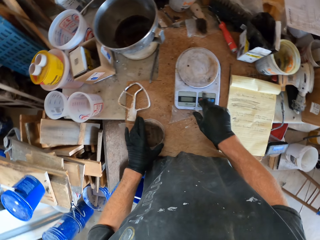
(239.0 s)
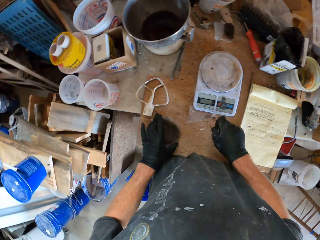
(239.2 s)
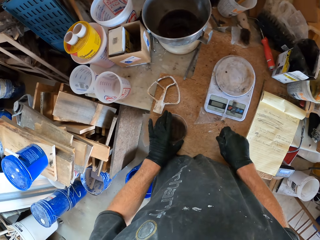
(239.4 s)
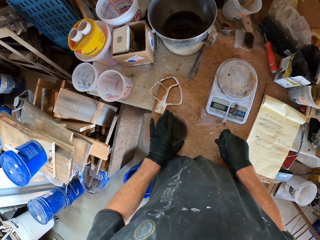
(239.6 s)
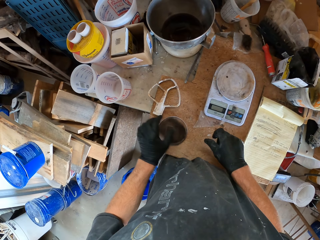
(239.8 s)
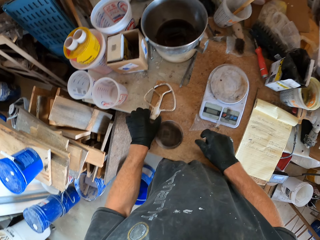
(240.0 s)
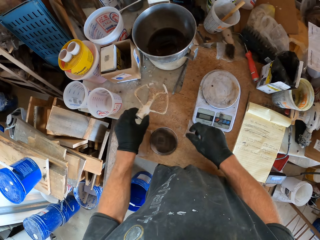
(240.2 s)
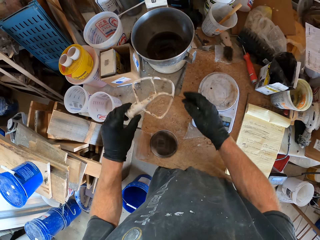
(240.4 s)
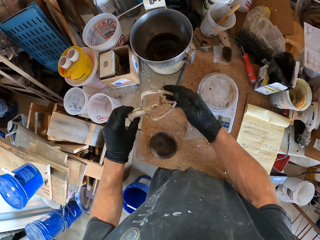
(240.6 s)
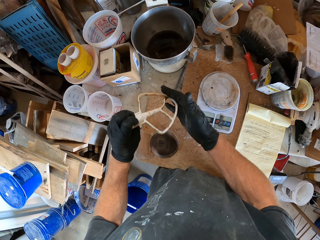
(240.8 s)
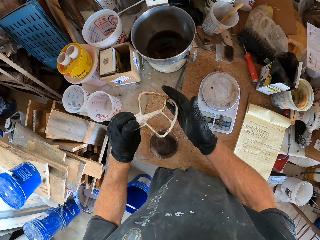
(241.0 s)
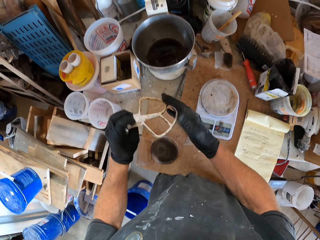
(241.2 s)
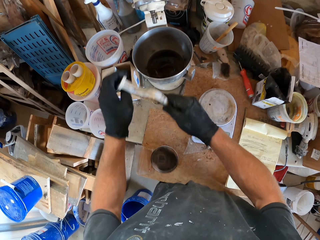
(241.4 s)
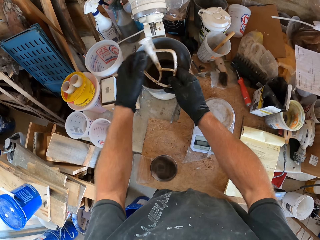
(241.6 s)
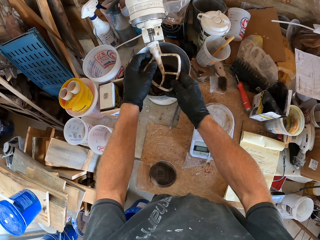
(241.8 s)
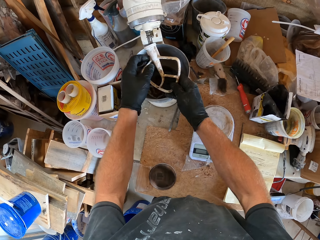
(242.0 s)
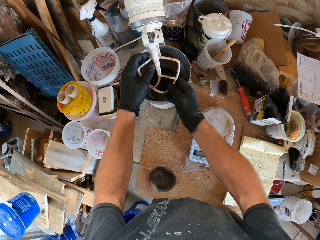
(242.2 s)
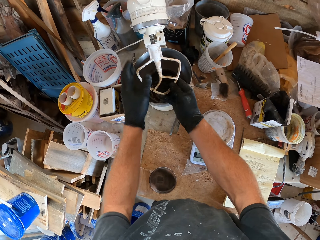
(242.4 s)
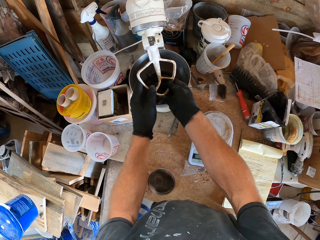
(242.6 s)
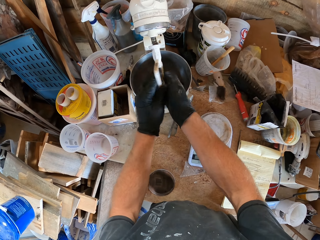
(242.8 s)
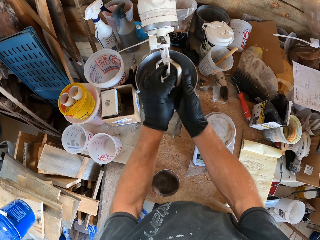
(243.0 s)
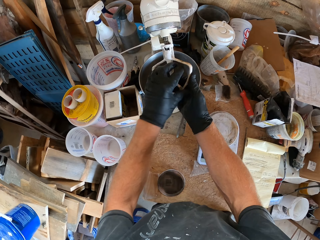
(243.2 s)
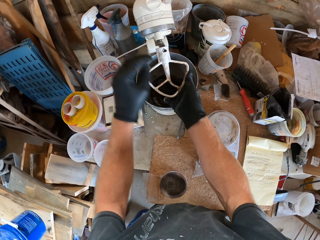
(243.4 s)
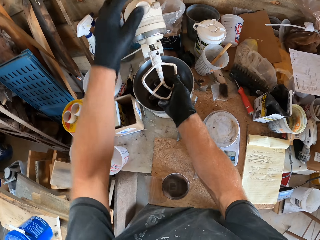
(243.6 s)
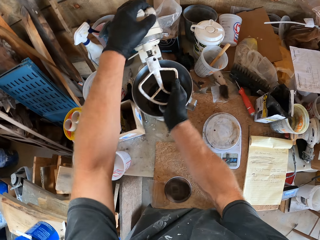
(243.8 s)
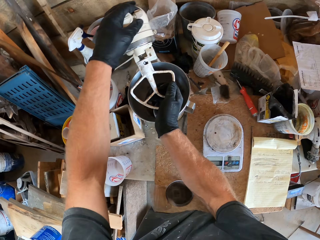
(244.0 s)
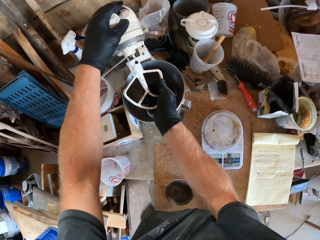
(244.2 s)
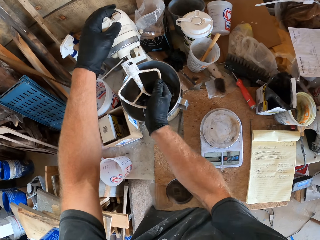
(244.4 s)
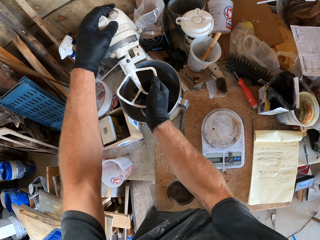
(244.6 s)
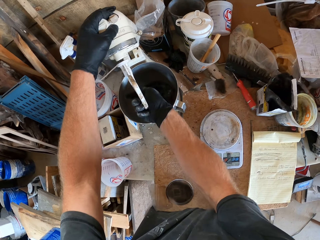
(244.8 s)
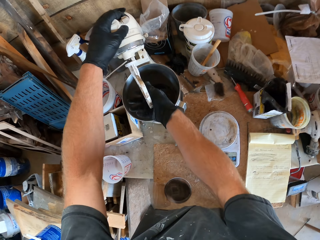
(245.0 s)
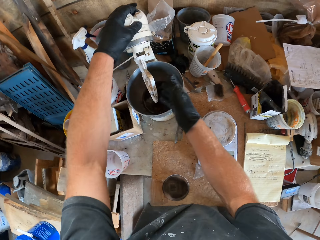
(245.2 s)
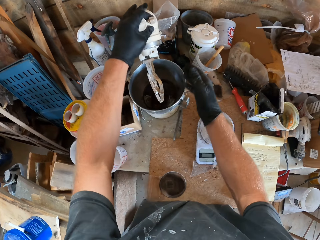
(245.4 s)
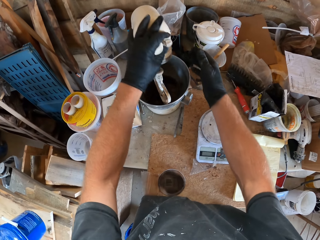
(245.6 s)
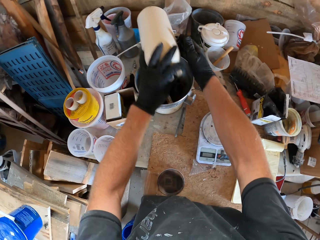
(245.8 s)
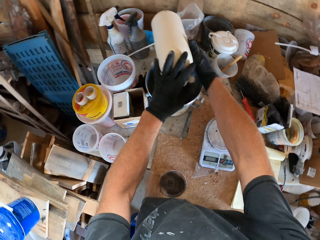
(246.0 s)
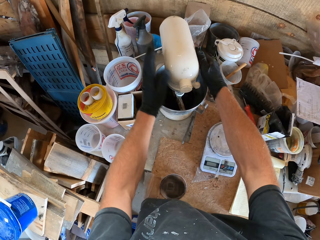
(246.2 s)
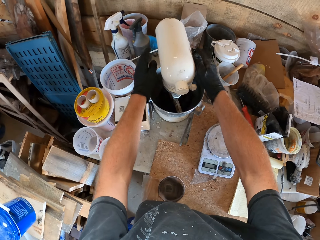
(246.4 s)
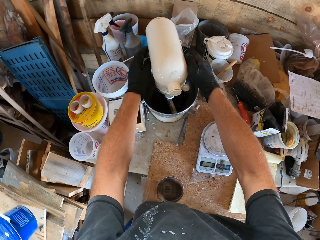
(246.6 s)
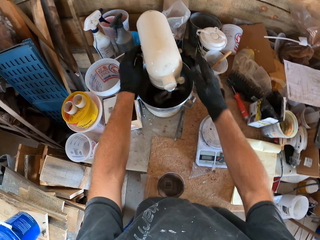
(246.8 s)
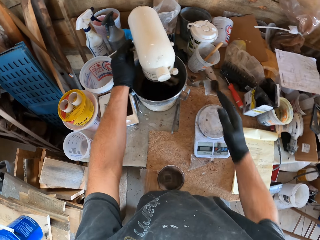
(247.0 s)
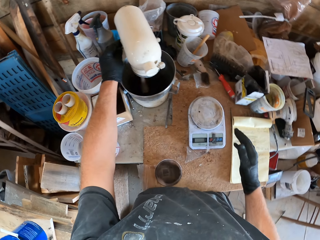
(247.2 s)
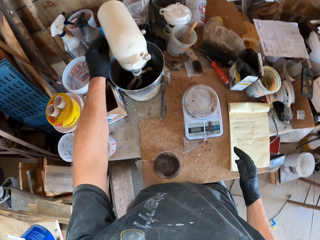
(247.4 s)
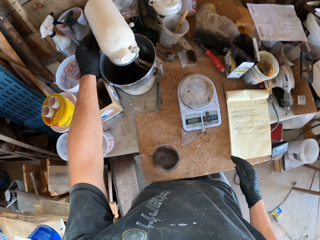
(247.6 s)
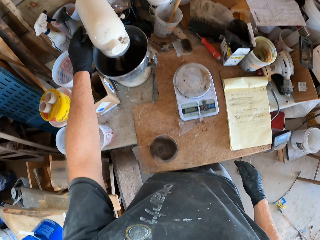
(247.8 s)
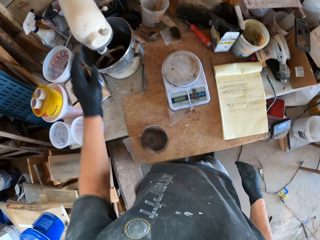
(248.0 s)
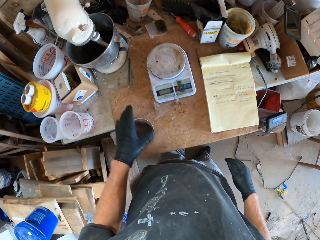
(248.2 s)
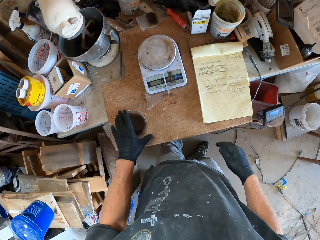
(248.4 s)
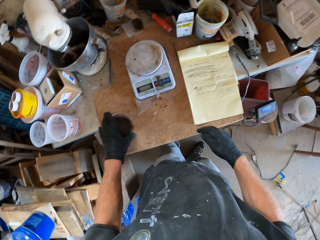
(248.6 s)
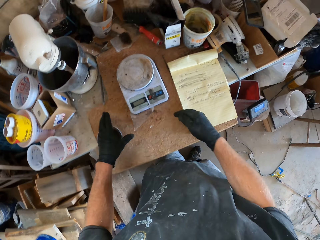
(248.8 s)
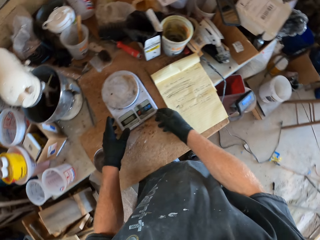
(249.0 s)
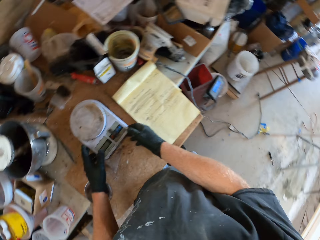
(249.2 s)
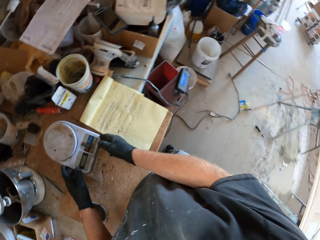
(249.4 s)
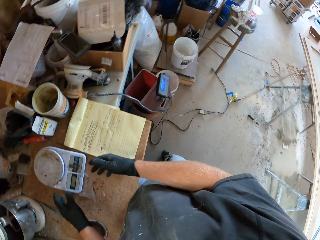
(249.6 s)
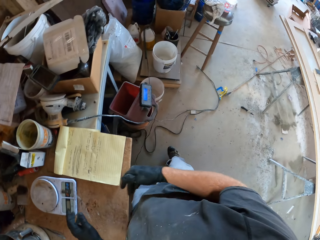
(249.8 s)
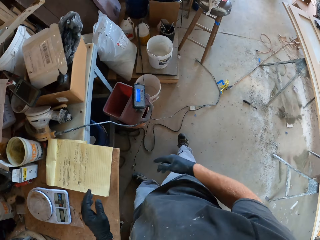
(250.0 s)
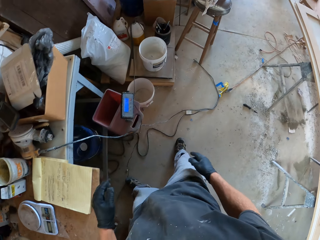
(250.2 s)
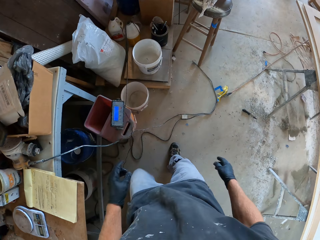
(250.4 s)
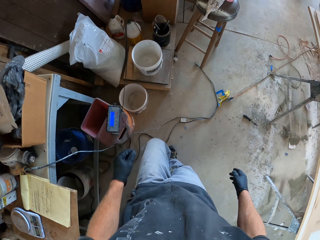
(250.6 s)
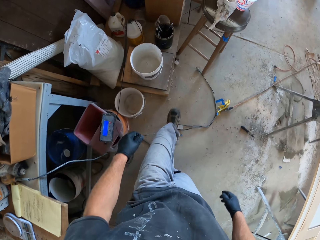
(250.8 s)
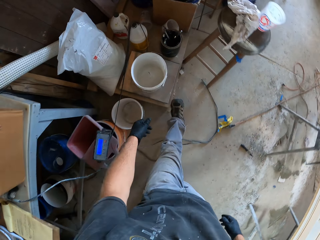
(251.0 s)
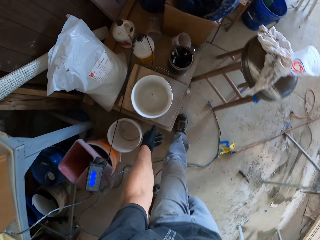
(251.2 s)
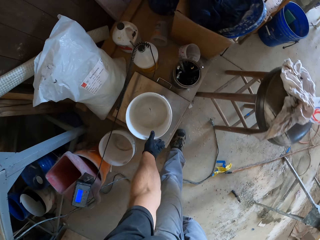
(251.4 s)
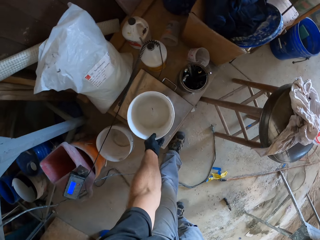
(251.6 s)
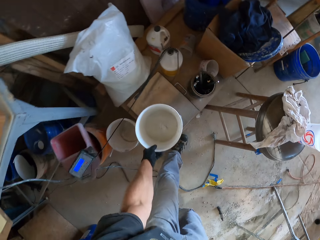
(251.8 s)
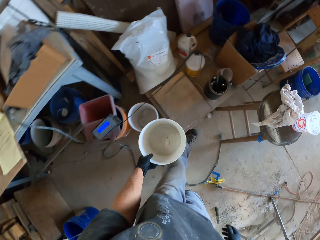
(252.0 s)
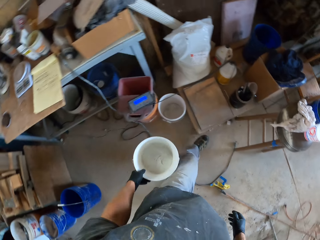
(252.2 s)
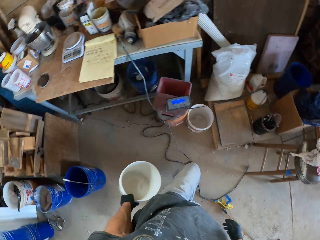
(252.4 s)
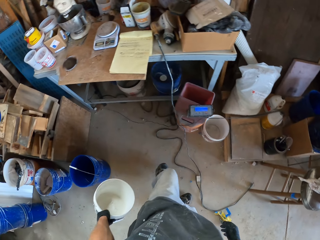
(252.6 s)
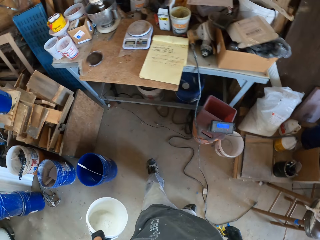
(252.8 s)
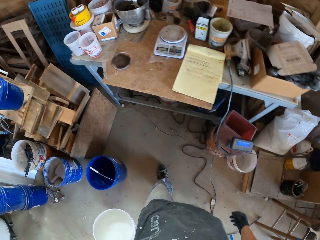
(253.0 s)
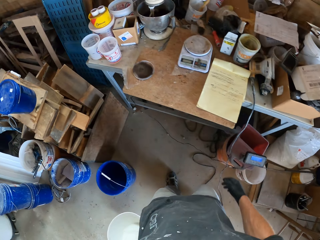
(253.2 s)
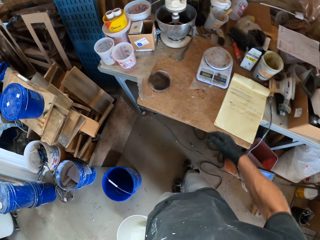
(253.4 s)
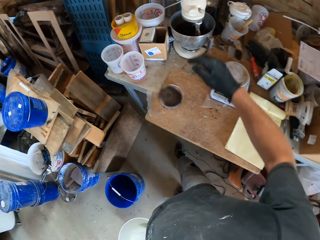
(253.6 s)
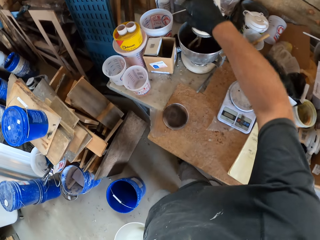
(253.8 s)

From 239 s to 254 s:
The camera wearer presses the measuring scale. They pick up a flat beater from the table. They connect the flat beater to the mixer. They bend the mixer down into the mixing bowl. They switch on the mixer. They mix the water and the powder in the bucket. They adjust the lid on the table. They adjust the weighing machine on the table. They move the measuring scale. They pick up the white bucket from the wooden box.

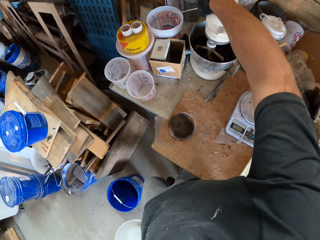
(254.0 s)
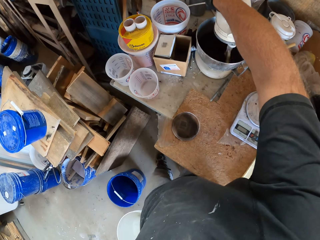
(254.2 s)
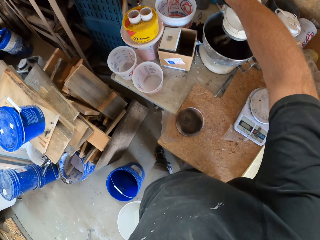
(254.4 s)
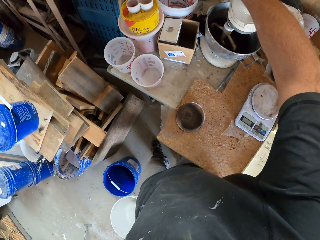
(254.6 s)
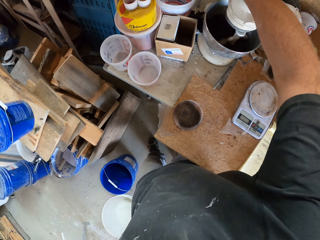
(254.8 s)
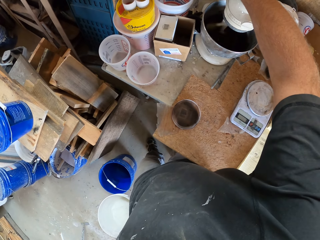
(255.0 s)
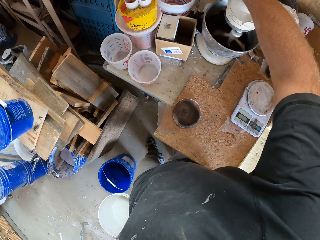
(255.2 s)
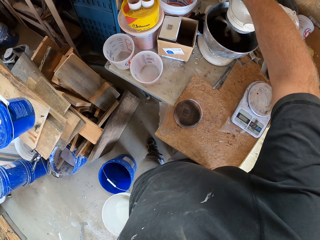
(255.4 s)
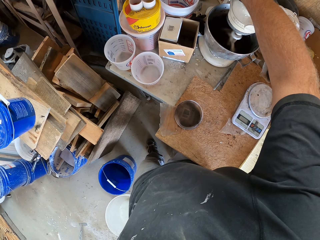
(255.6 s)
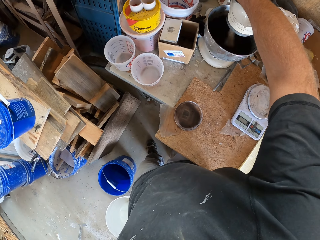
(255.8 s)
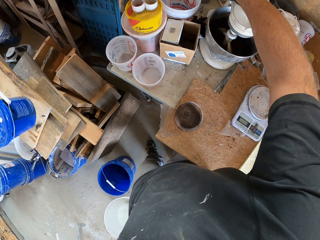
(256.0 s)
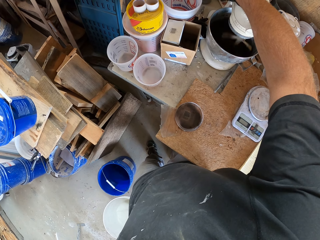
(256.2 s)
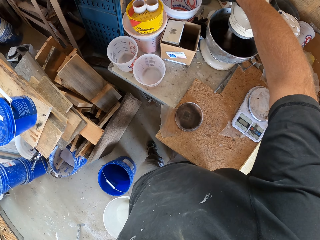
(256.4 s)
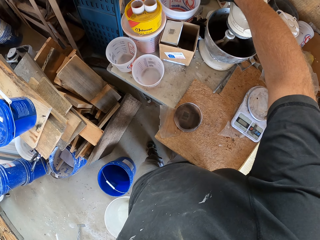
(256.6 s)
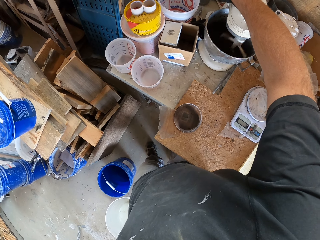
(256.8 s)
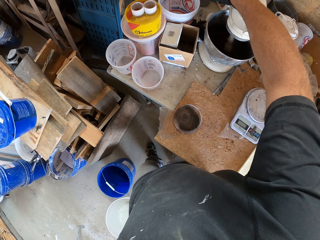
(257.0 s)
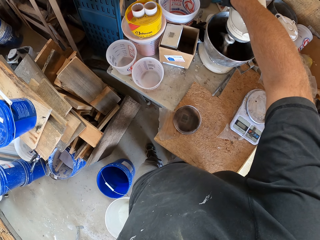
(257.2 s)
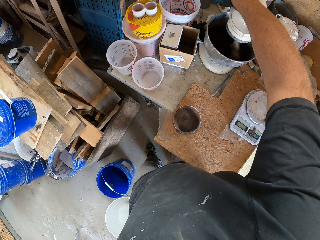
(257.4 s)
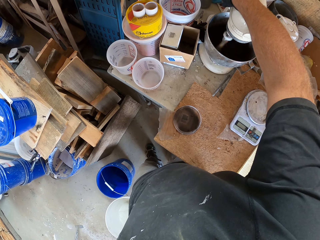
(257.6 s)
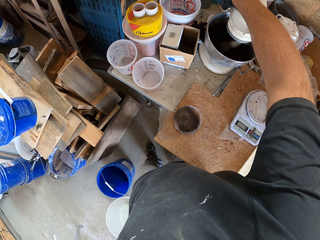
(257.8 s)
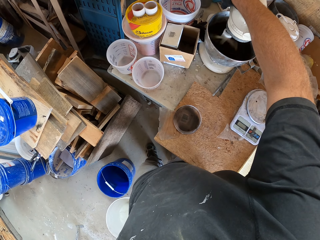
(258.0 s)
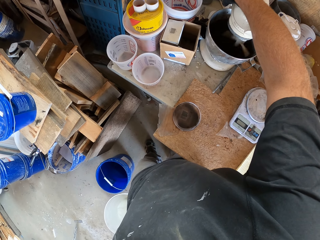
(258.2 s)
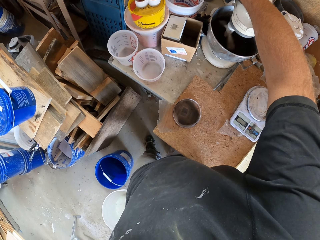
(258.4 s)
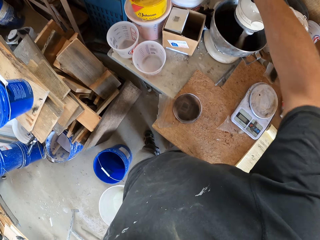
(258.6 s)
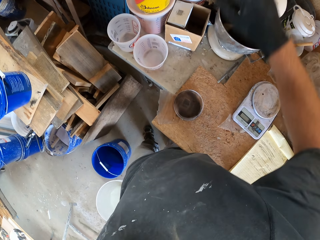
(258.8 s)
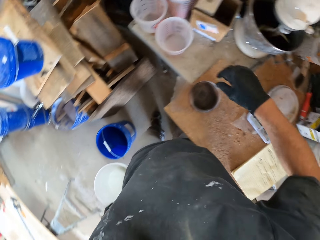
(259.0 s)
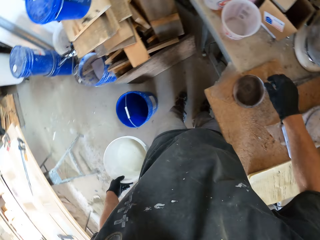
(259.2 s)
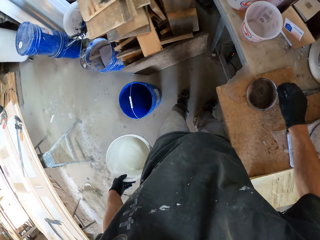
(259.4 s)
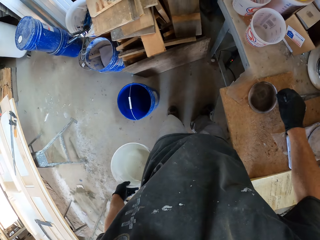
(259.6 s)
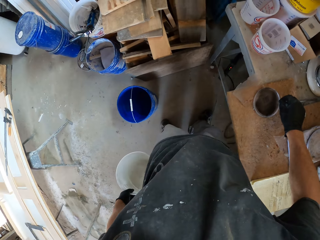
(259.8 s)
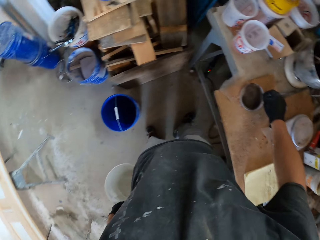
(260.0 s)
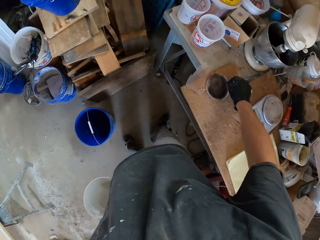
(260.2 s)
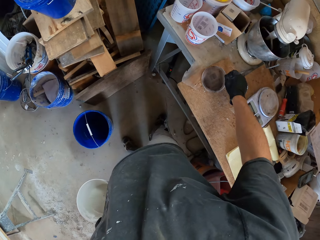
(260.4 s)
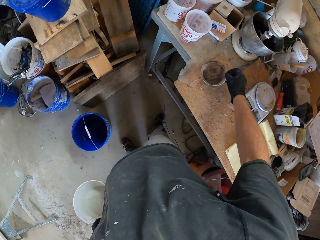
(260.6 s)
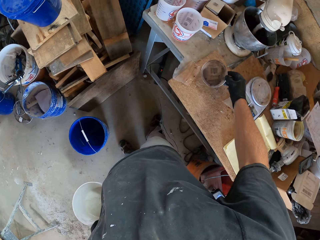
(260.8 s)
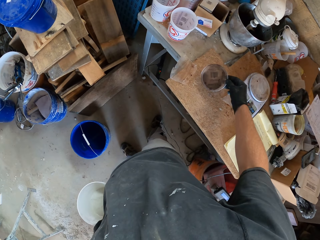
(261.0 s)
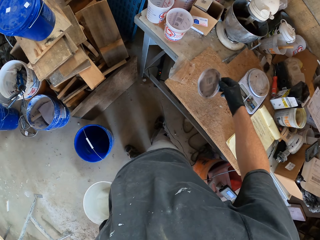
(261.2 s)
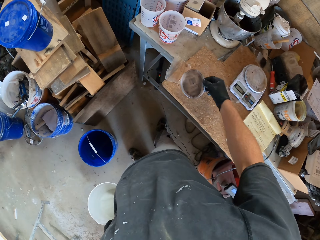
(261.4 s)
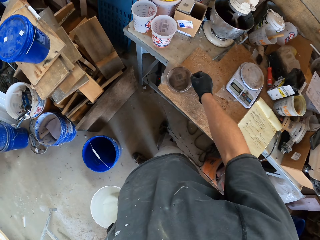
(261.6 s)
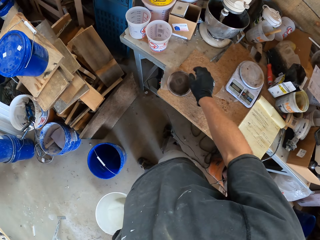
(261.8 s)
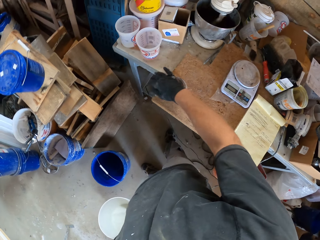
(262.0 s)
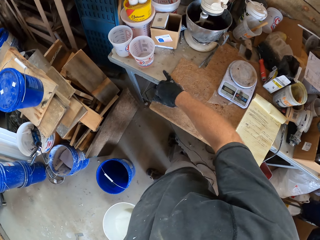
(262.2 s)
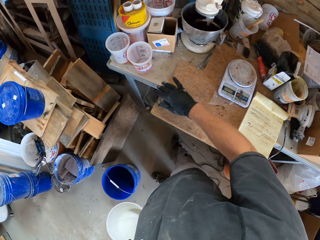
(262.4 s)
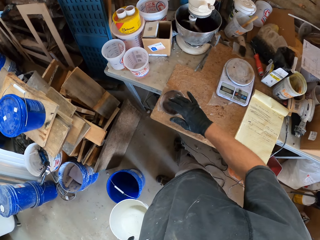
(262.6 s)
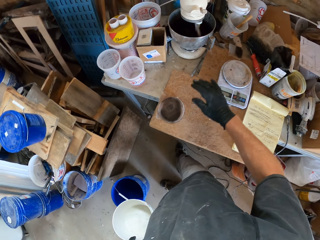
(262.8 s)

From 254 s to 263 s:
The camera wearer increases the speed of the mixer. They pick up the lid on the table. They drop the lid on the table. They move the lid on the table.
